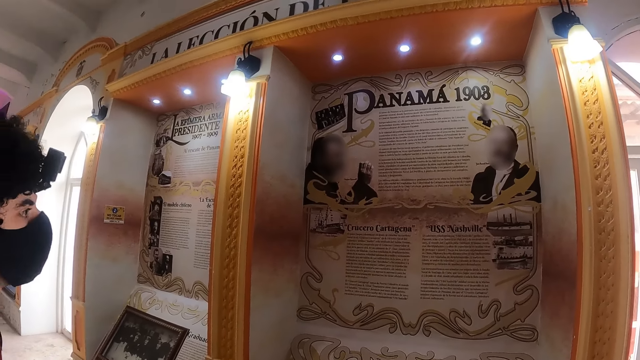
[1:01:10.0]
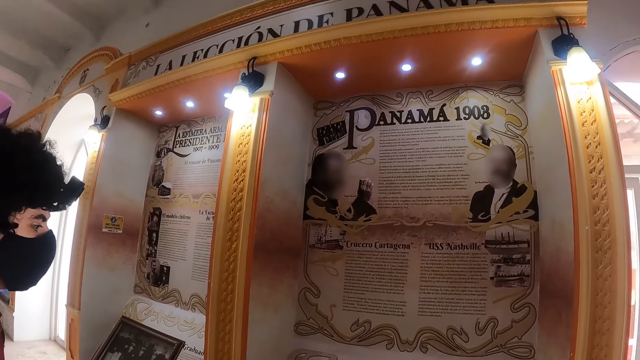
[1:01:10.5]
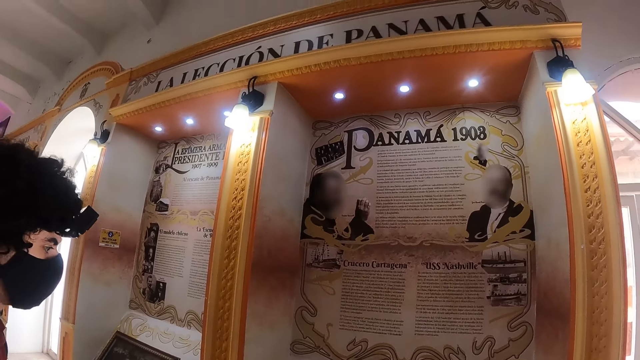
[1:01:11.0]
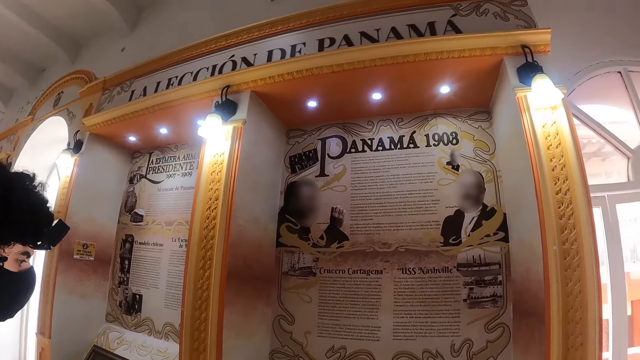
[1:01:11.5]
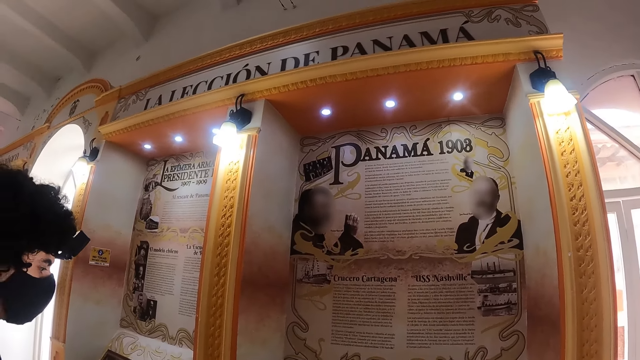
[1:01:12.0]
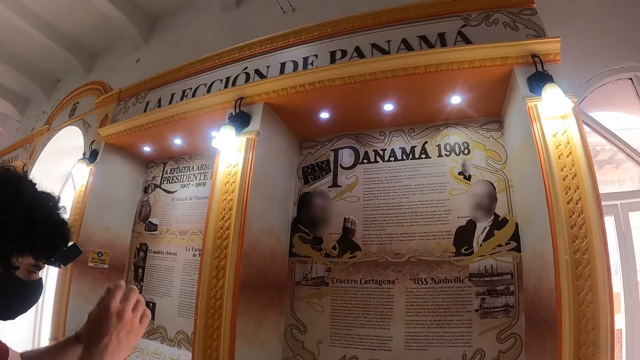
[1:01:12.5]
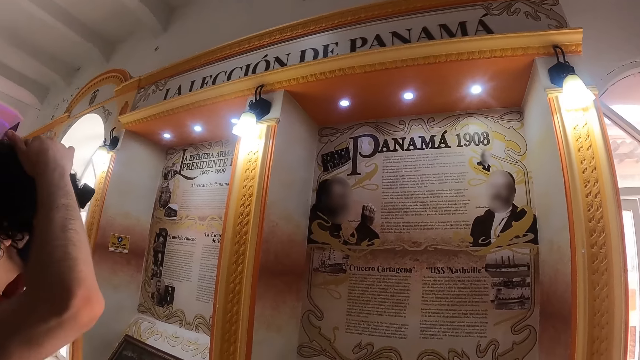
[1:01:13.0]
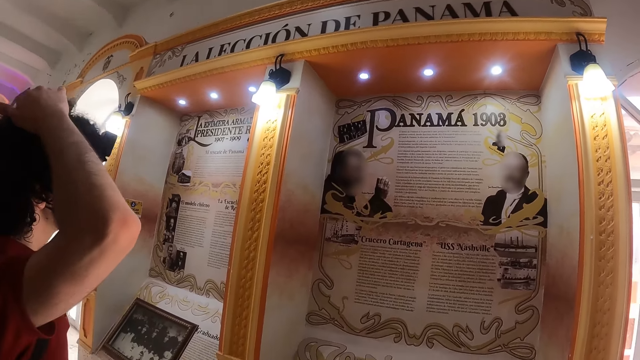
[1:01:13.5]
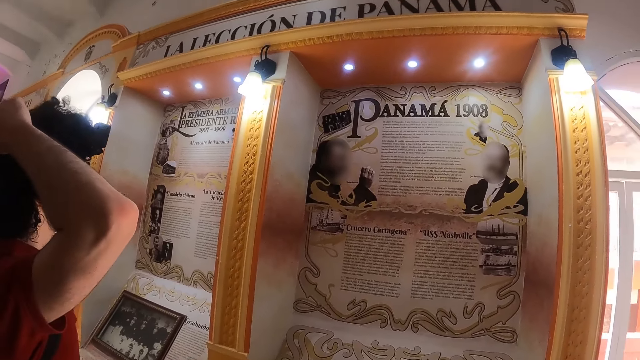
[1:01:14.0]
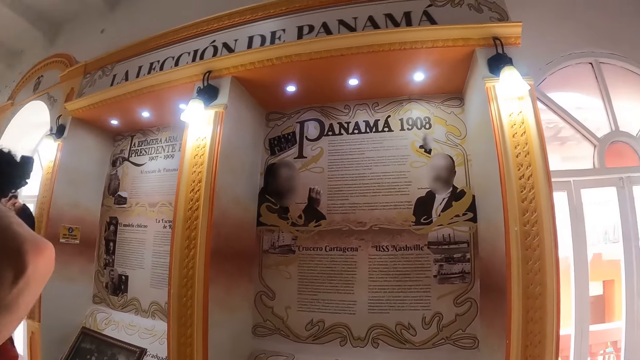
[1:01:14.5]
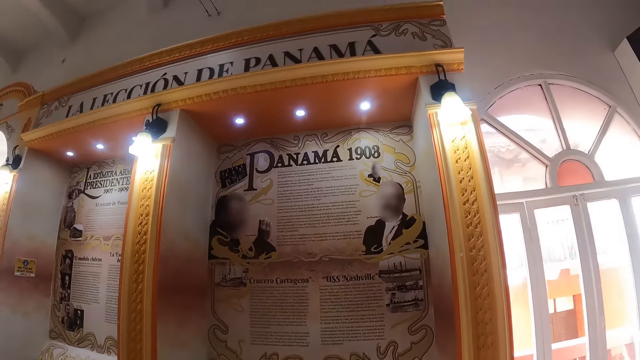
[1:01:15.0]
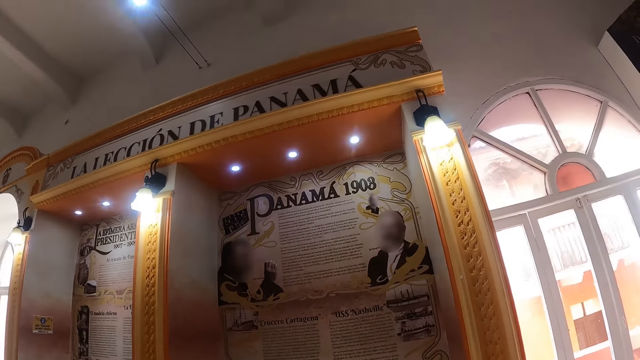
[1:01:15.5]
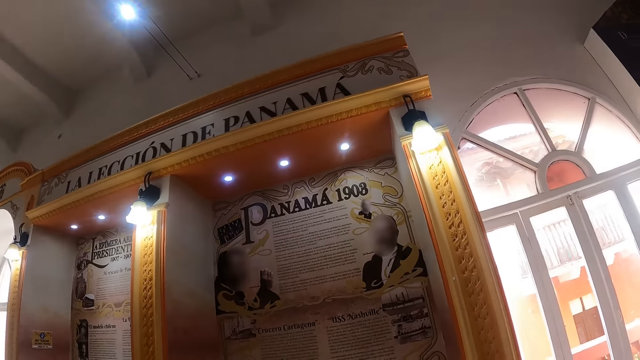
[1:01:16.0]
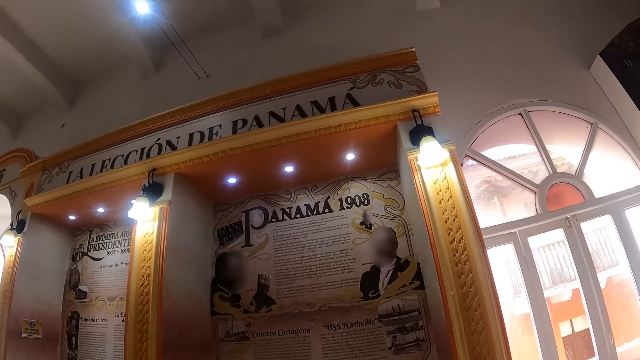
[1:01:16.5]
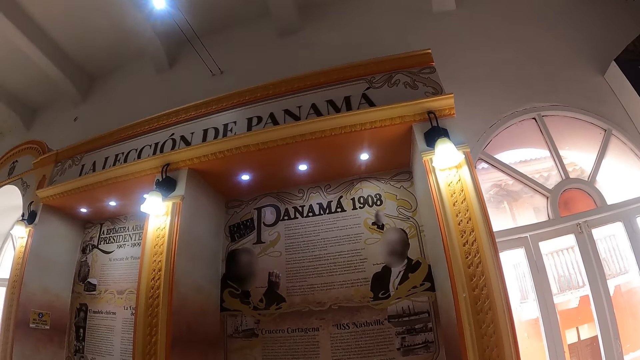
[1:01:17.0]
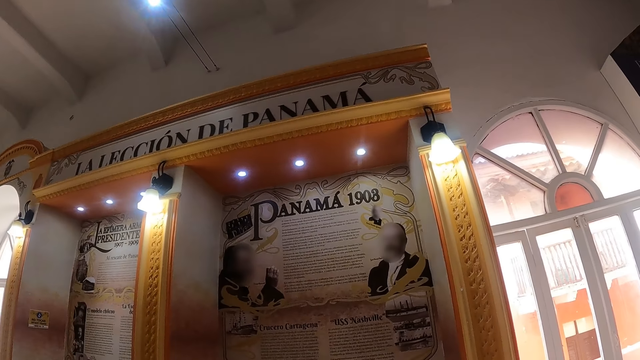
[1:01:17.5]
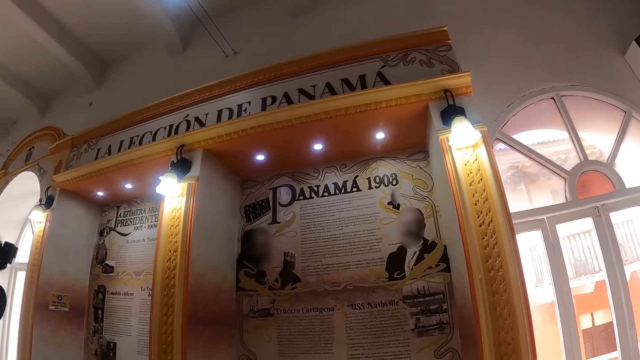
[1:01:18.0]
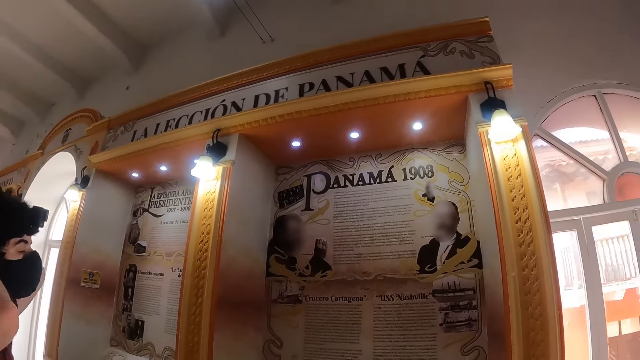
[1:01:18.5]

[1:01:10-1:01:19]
The camera wearer looks at the posters on the wall. A person holds his head.

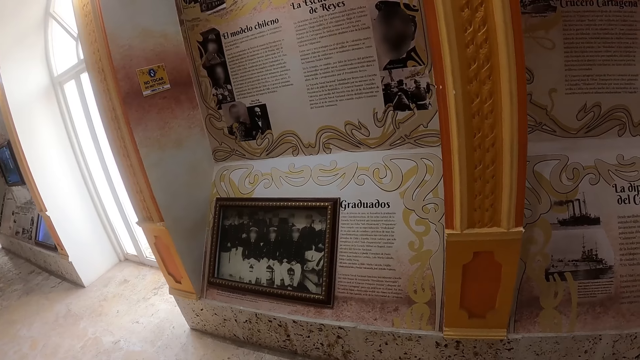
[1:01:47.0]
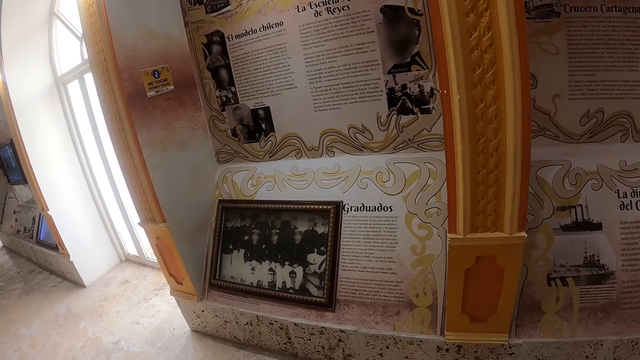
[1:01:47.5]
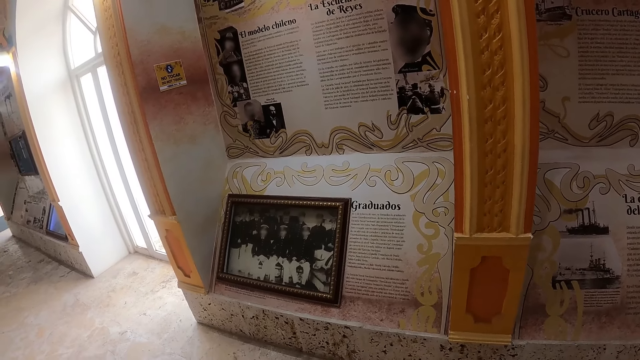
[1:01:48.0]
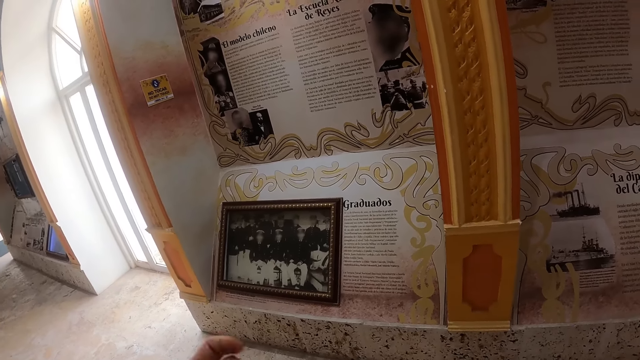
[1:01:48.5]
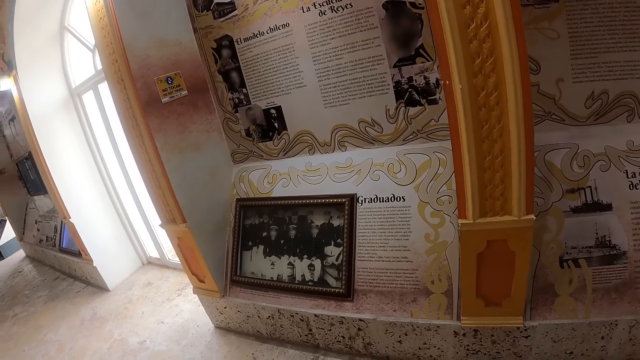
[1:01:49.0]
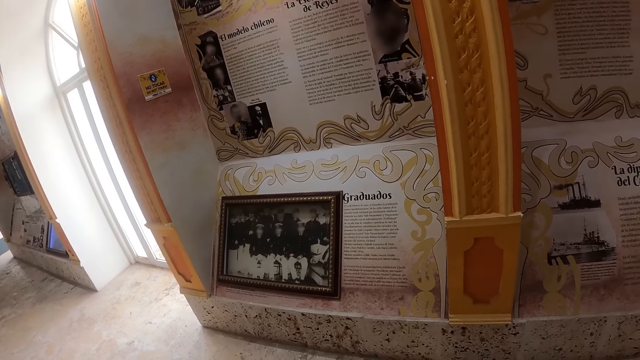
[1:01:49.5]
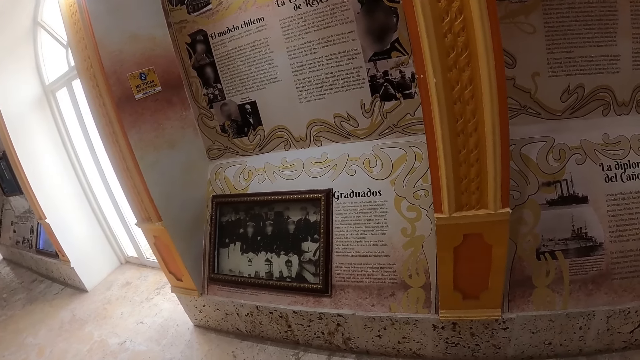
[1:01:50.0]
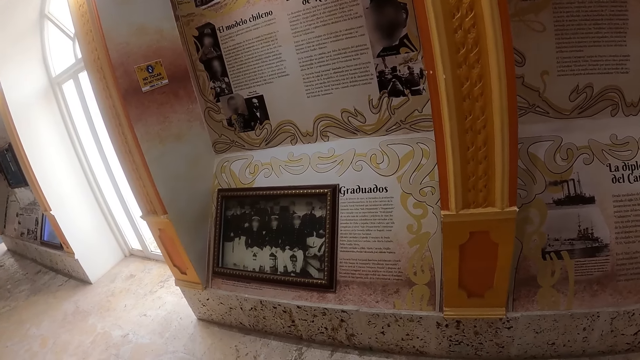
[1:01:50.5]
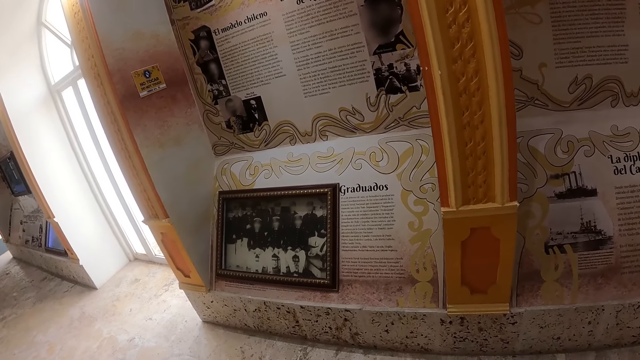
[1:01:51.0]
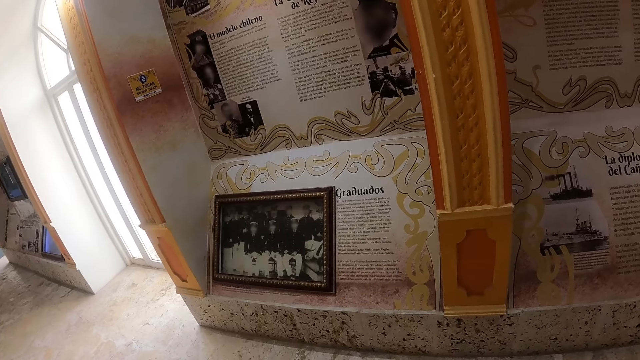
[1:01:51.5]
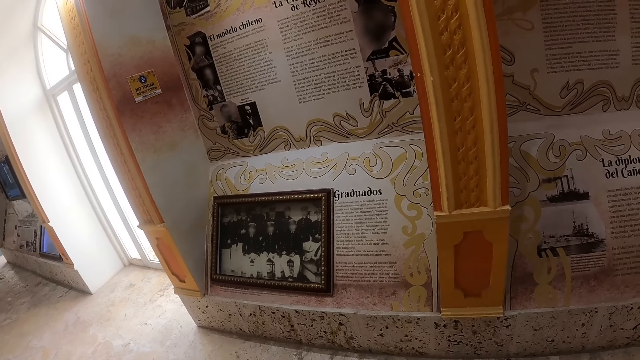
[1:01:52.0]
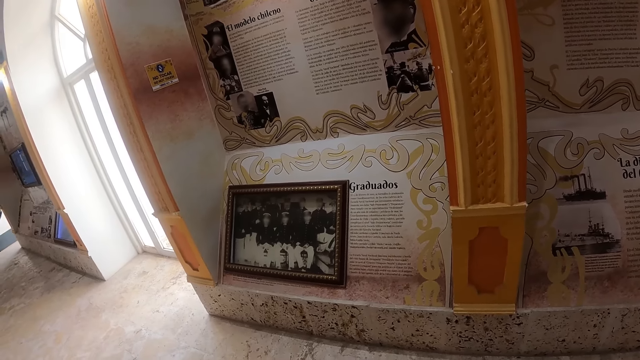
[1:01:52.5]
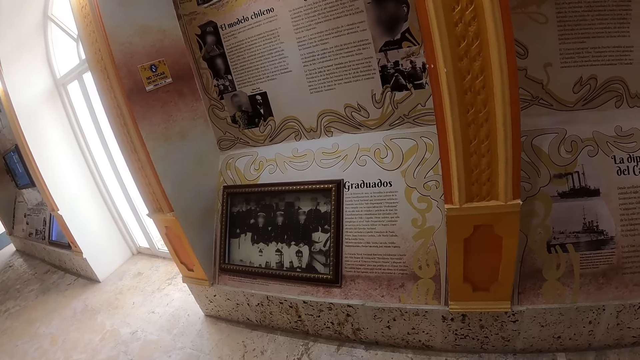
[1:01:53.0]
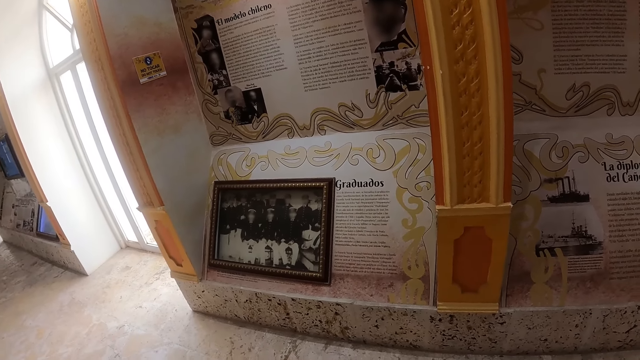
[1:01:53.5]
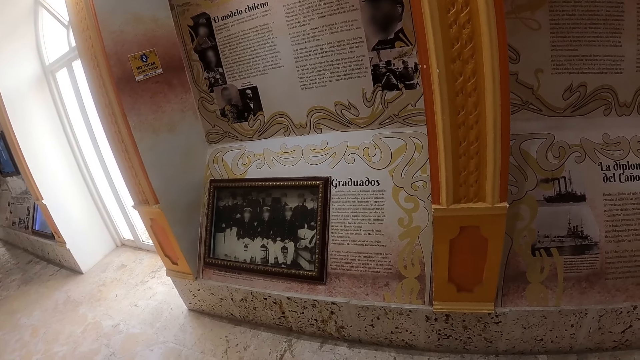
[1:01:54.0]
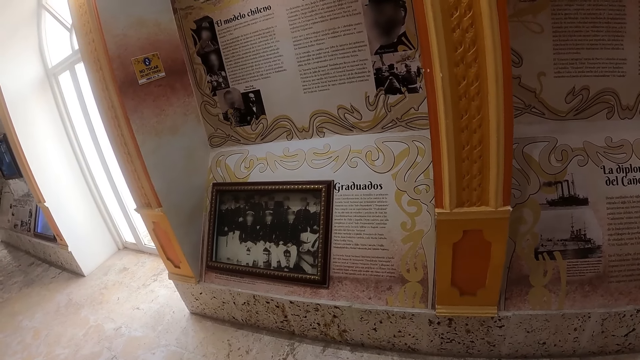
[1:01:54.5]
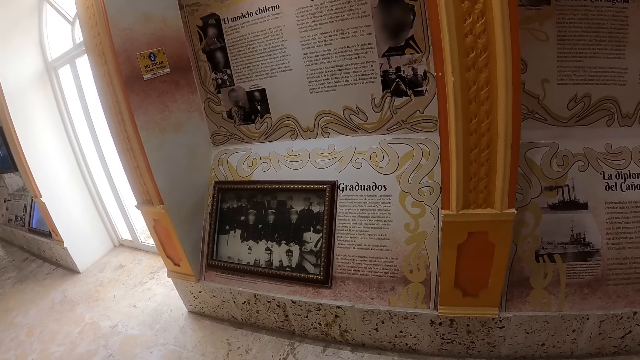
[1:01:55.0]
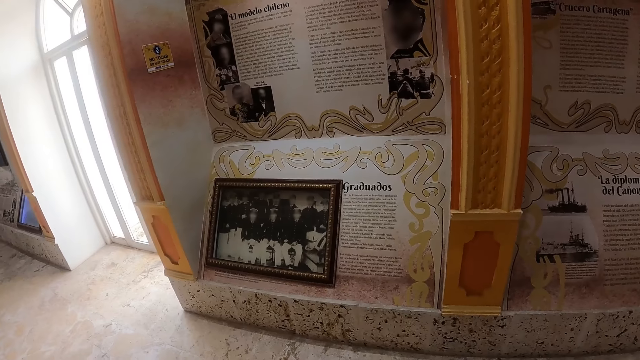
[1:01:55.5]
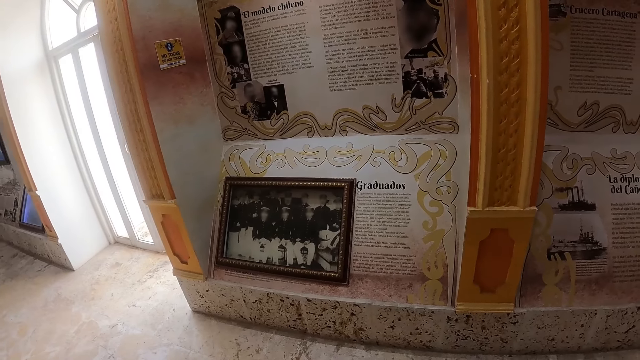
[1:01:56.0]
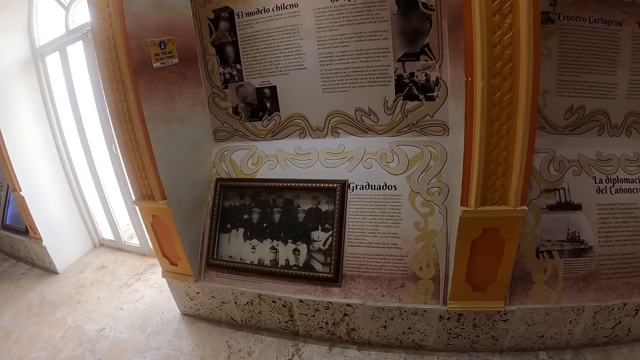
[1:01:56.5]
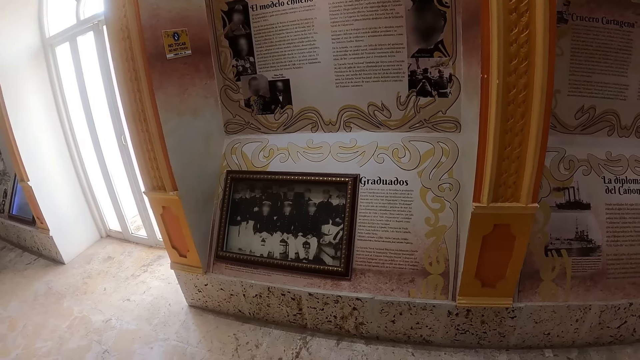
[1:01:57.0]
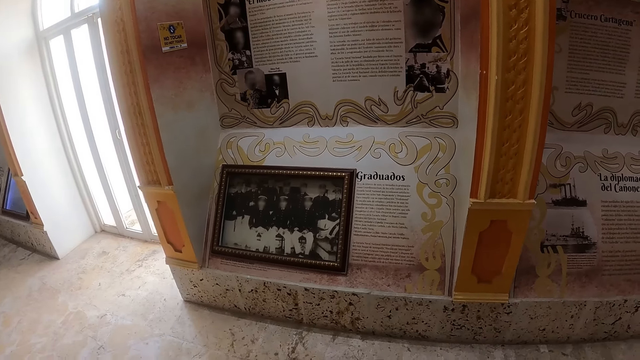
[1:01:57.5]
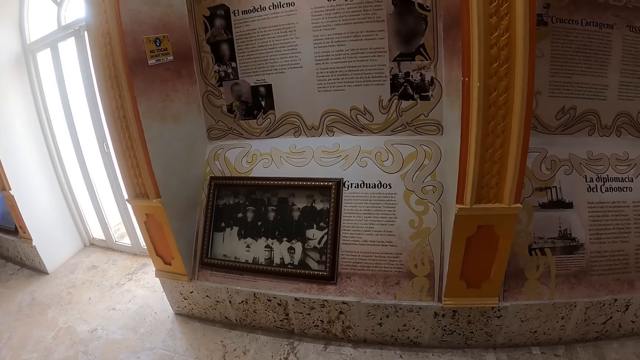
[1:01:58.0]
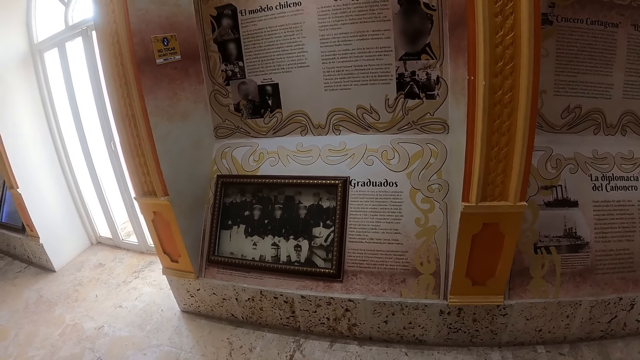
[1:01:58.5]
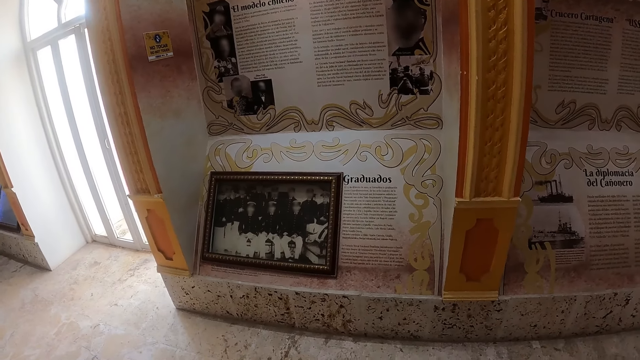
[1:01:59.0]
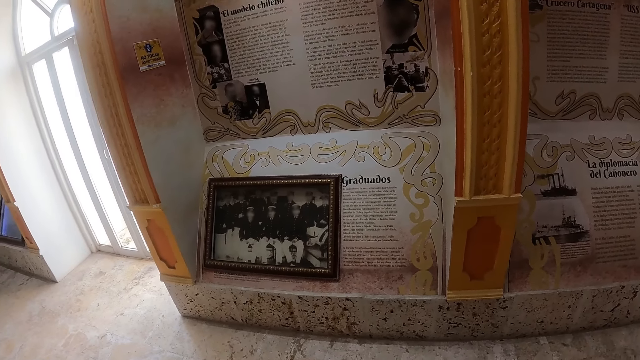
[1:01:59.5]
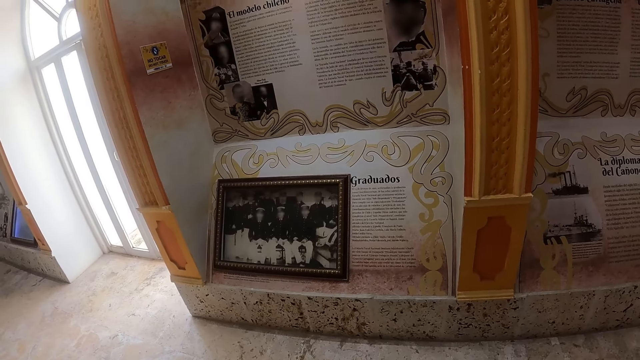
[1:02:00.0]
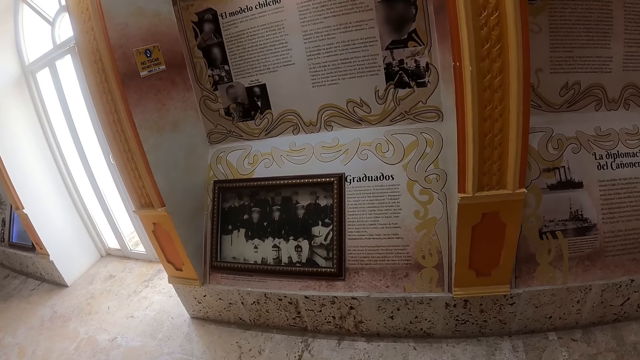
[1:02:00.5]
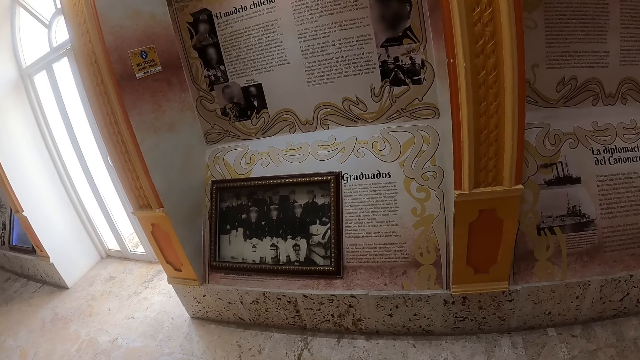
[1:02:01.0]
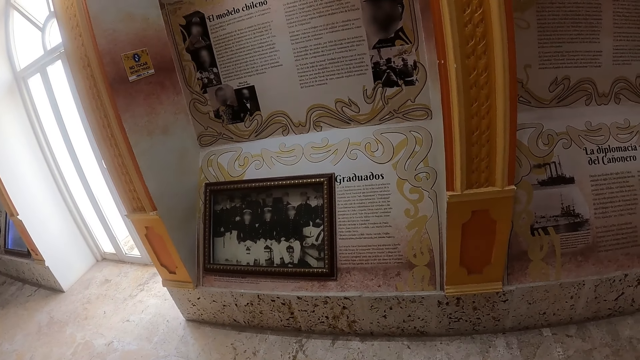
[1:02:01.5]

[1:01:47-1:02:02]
The camera wearer moves his hand. He looks at the posters on the wall.
